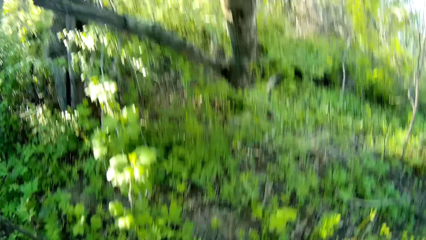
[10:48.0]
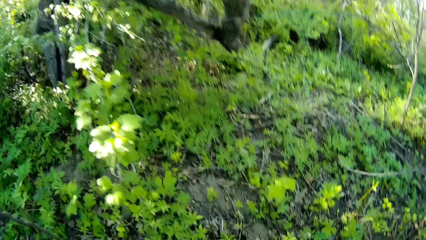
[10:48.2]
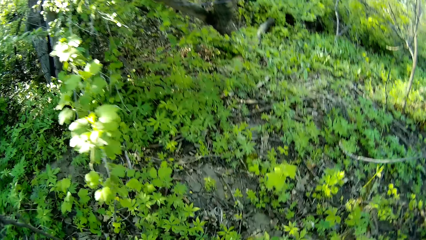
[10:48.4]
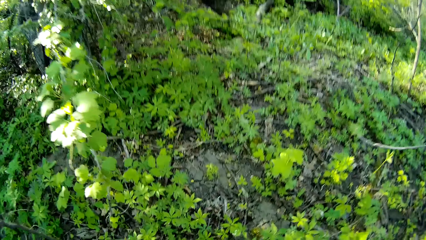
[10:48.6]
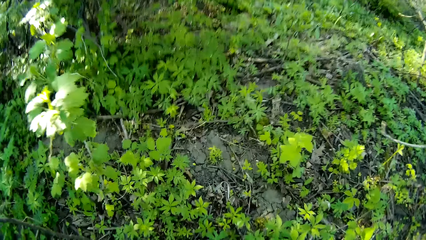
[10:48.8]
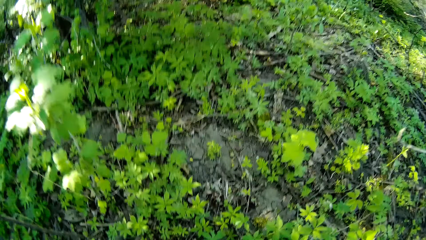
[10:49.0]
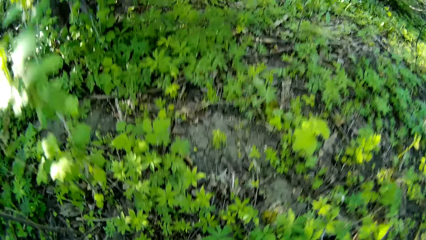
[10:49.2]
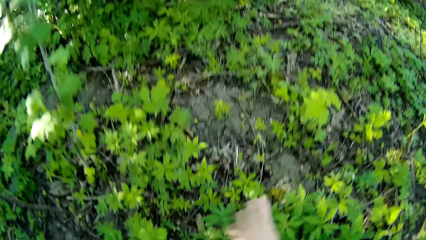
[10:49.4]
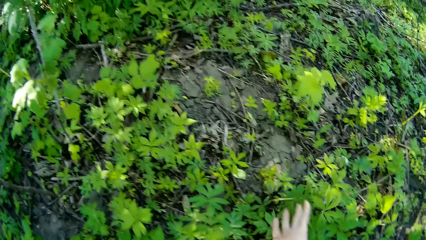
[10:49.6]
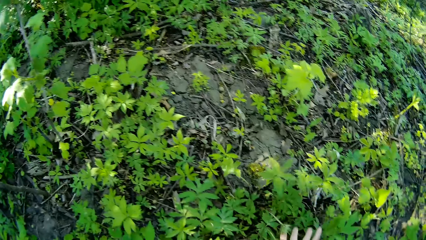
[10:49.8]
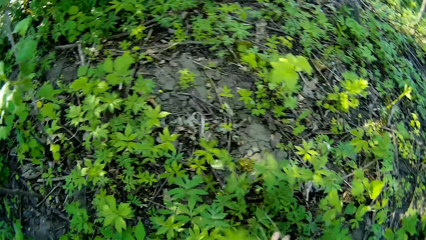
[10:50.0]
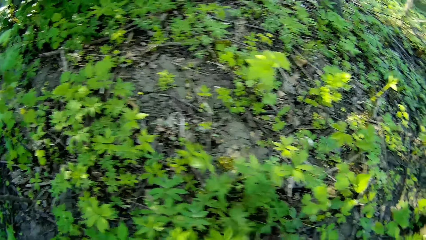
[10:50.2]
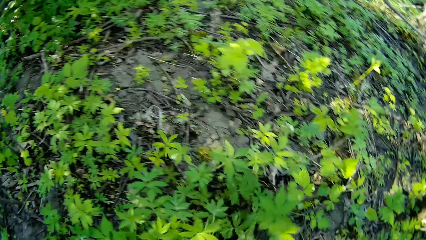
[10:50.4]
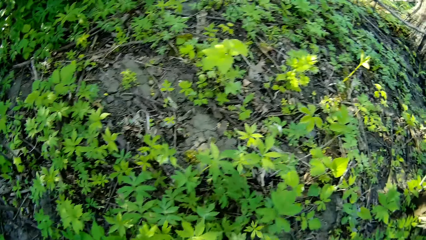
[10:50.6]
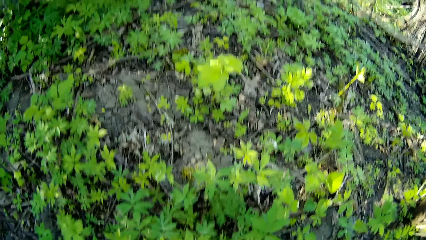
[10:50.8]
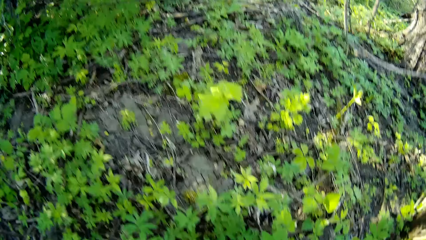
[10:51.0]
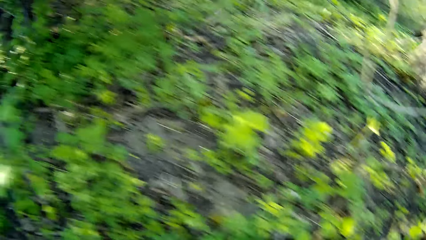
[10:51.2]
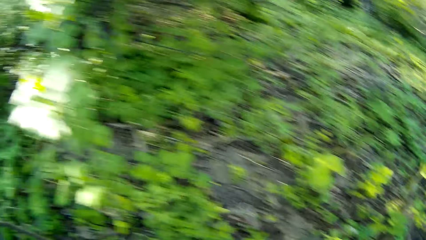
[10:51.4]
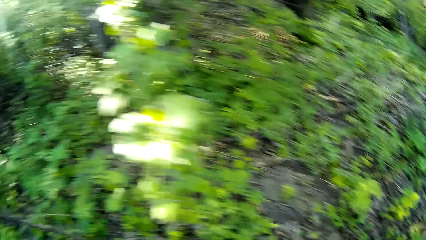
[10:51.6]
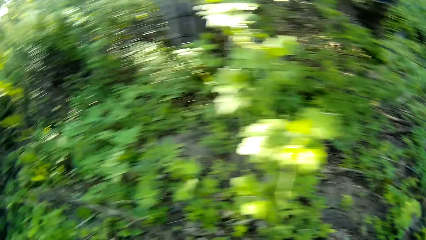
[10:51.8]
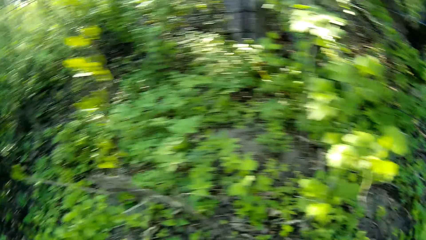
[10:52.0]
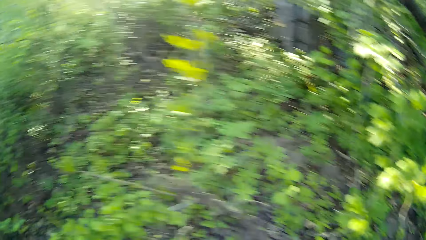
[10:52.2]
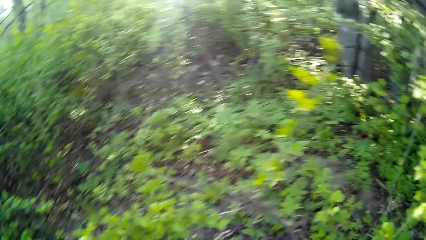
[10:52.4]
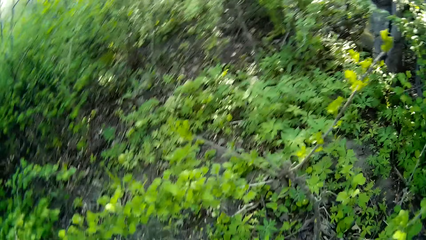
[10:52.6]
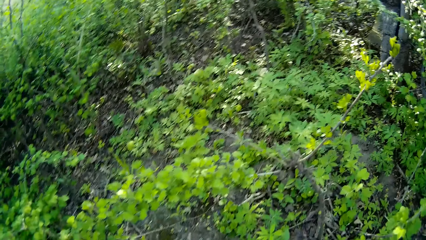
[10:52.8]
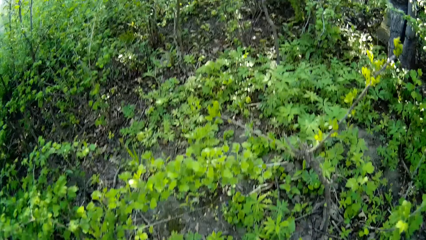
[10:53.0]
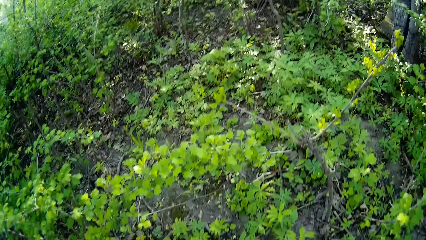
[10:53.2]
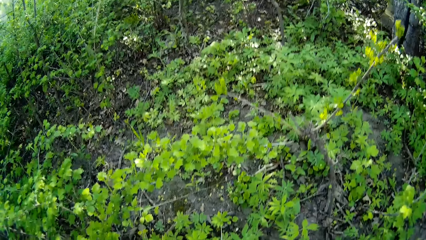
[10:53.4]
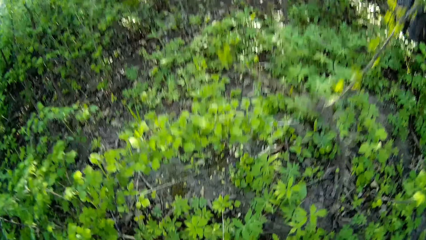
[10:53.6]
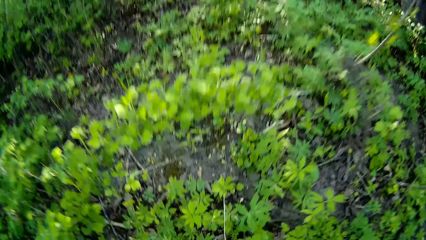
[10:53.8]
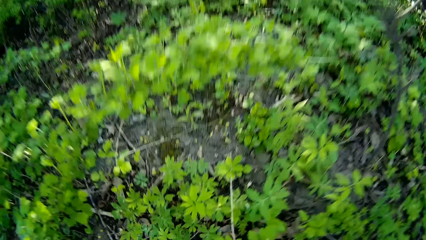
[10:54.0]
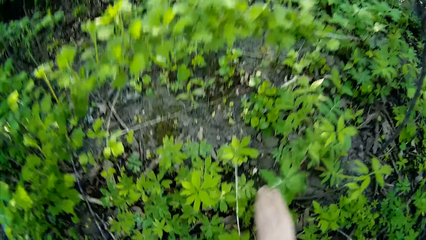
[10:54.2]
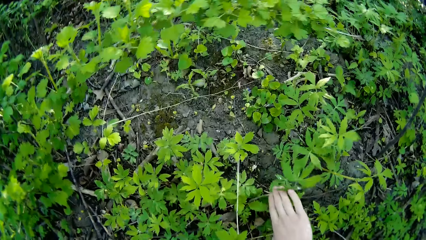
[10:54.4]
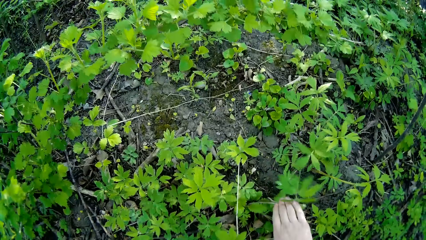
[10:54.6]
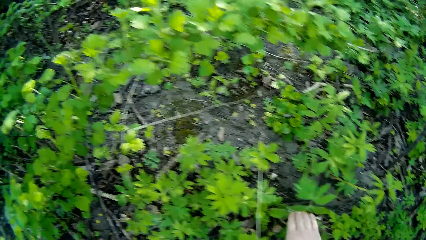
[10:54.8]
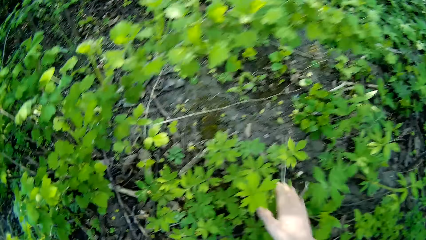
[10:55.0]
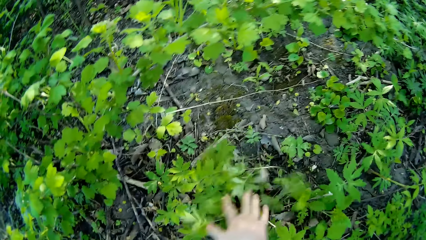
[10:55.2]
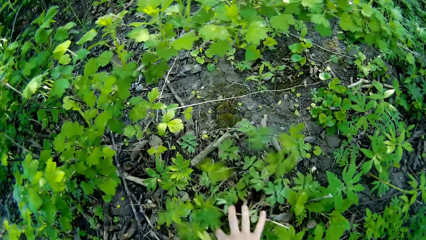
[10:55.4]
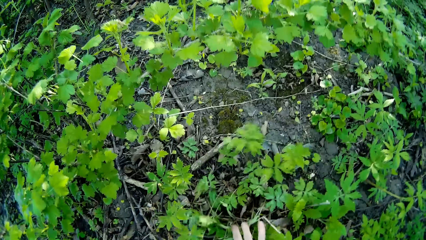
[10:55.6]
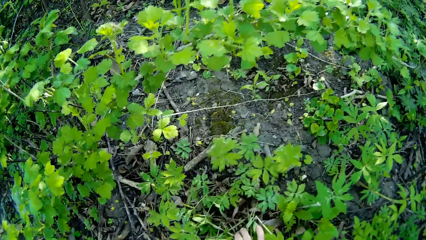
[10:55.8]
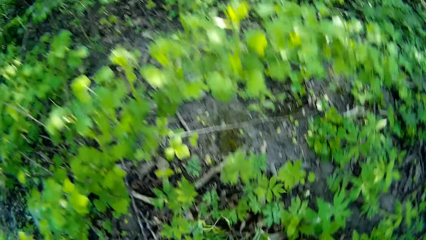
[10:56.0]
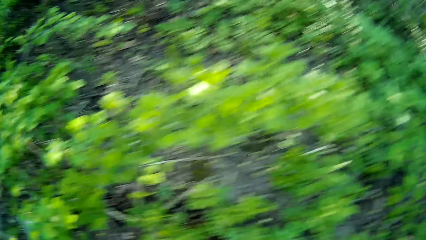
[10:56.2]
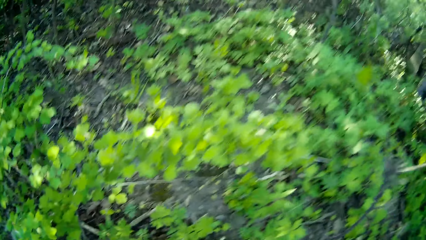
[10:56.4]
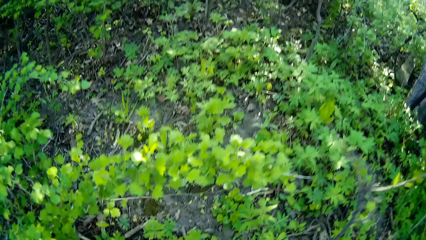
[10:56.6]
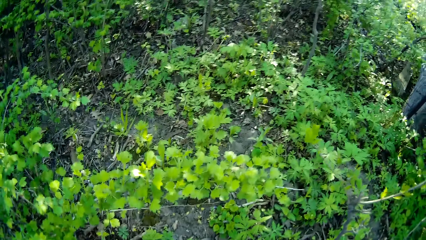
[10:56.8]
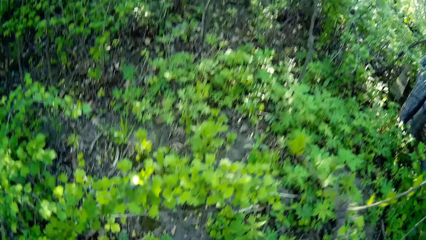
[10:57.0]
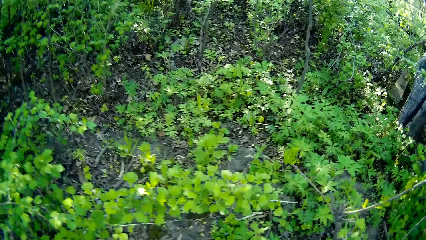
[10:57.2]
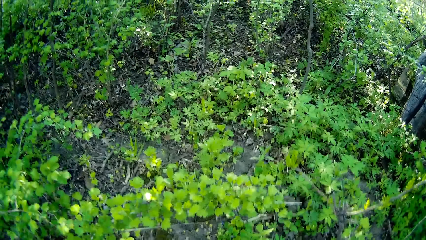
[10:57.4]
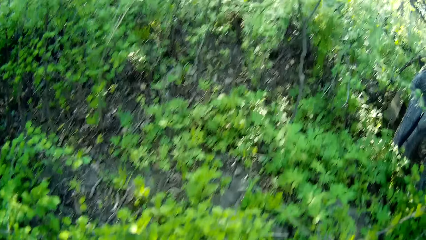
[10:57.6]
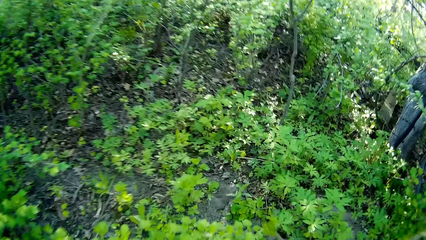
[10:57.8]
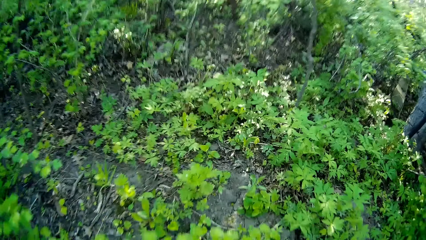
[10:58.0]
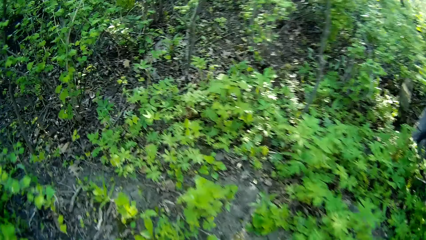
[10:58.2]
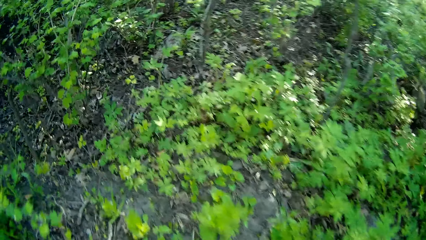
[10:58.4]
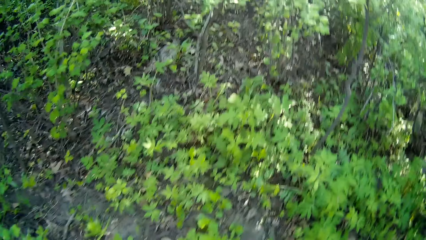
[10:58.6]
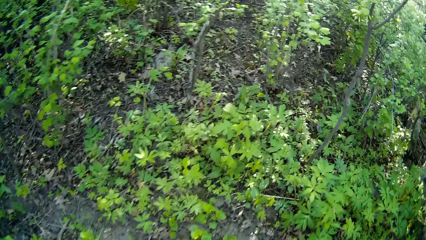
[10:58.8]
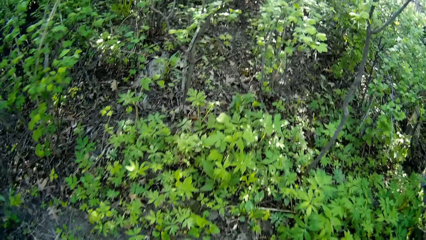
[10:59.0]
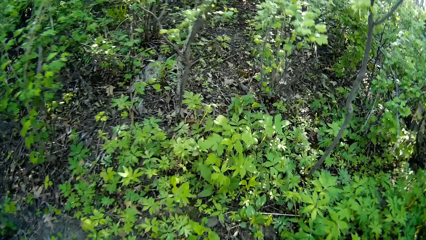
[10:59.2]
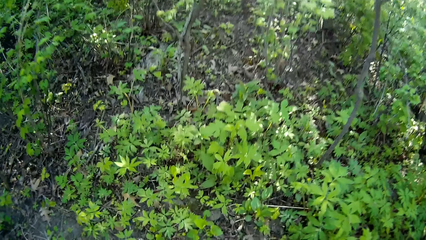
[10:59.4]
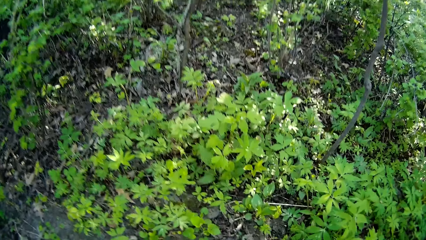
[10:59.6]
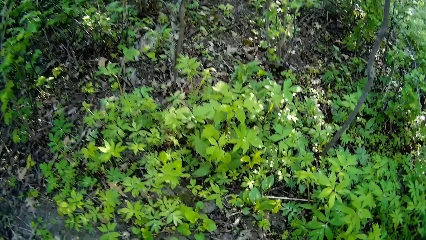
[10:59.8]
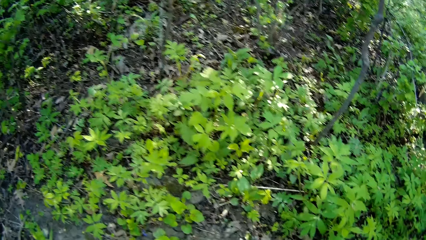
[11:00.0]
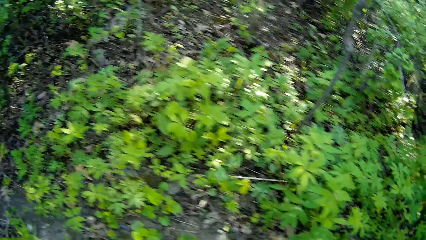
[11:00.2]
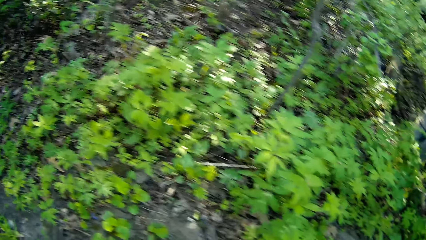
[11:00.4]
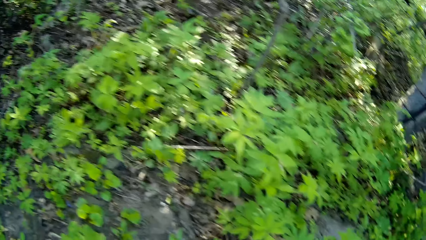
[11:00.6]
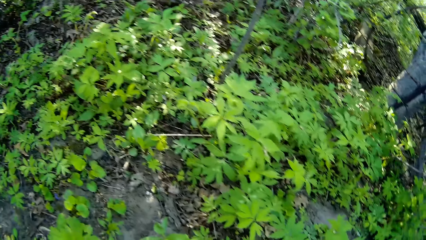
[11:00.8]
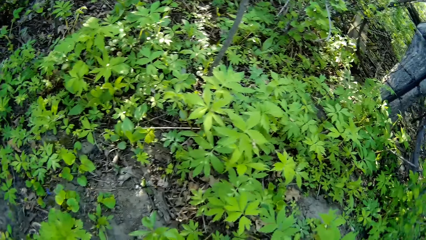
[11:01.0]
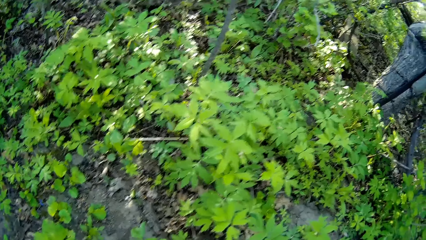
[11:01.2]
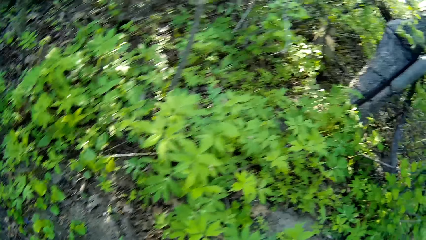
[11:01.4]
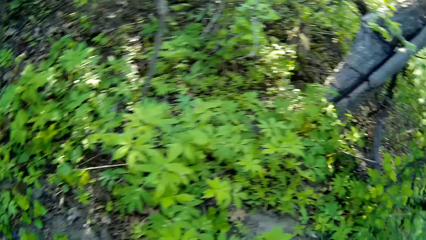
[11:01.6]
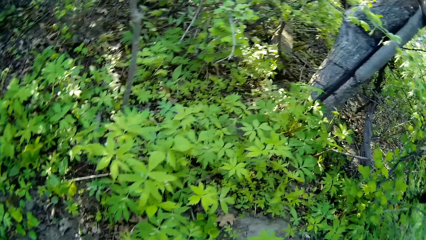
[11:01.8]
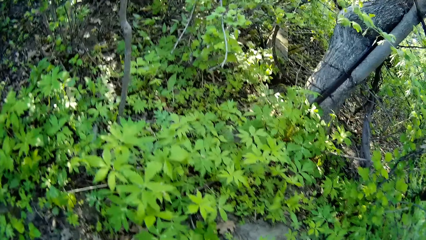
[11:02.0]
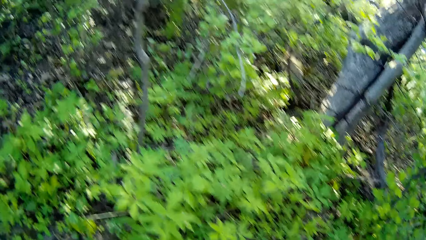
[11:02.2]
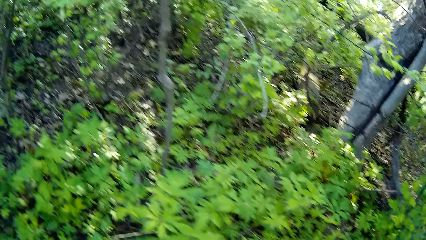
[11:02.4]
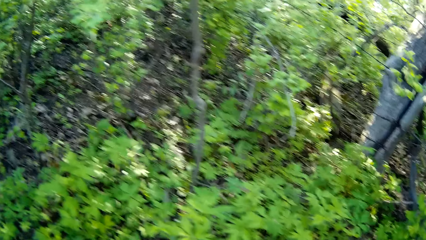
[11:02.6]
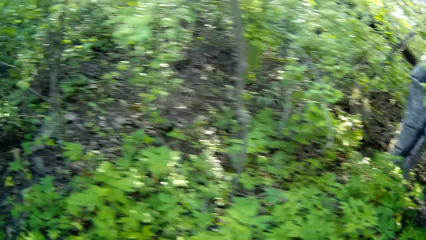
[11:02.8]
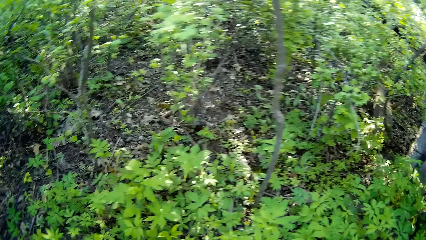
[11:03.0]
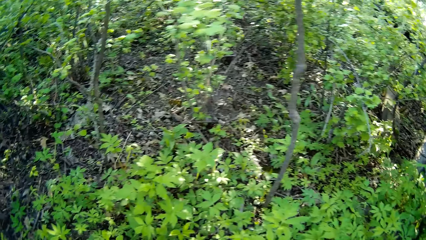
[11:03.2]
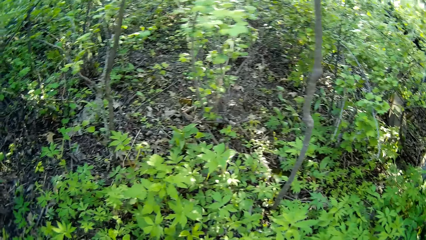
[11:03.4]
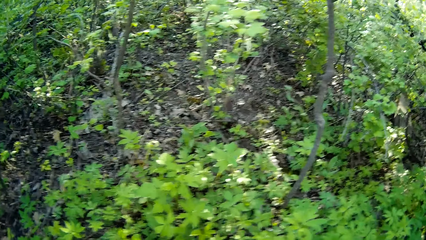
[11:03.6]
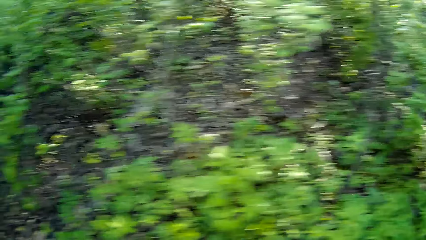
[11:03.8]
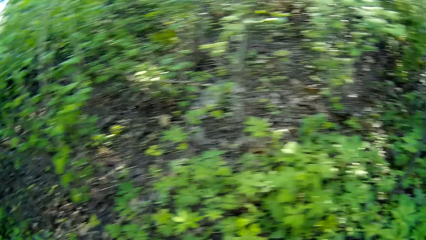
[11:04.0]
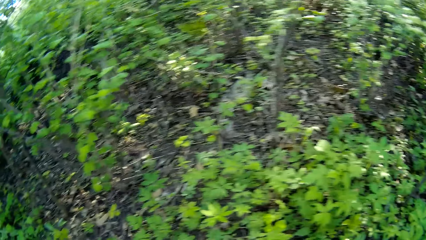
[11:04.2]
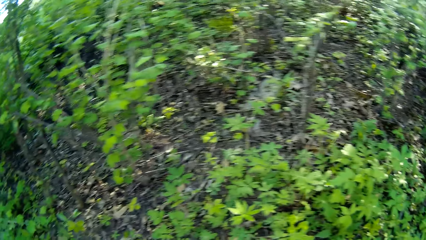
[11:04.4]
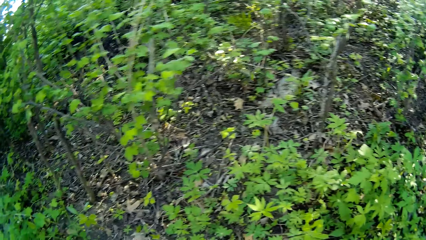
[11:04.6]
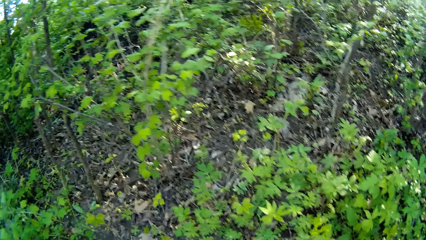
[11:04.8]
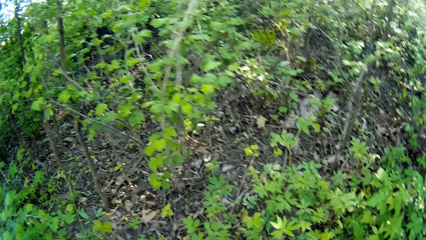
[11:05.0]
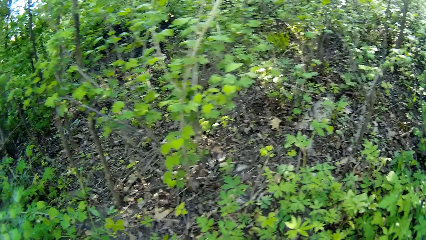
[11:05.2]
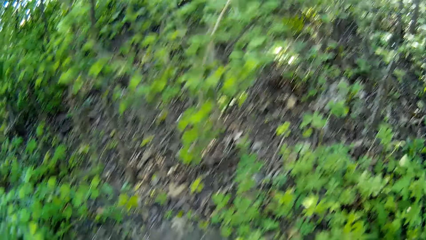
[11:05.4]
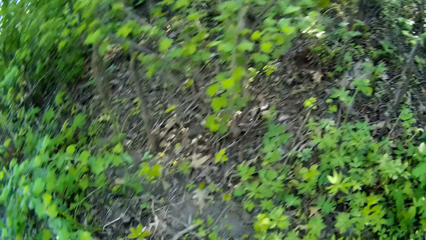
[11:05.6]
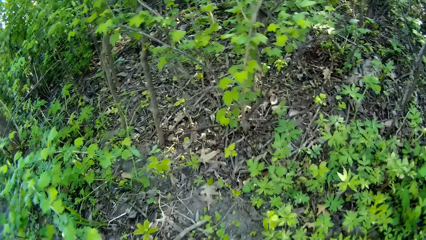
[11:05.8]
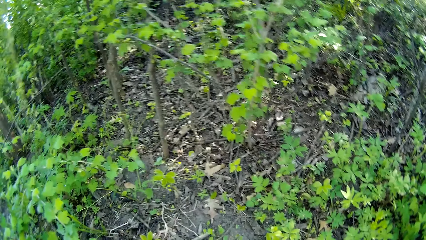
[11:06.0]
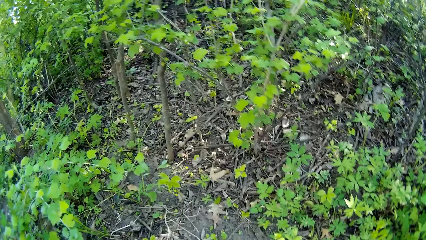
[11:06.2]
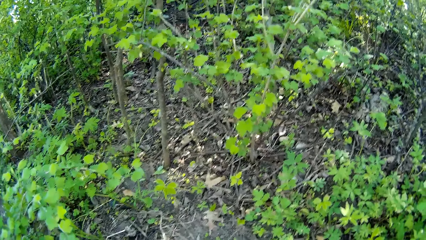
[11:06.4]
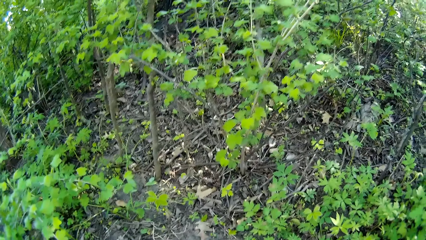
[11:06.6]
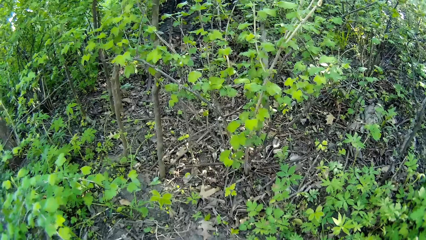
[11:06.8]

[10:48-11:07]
The camera wearer holds the plant. She touches some plants with her right hand. She looks around. She touches some plants on the ground with her right hand. She holds the plant. She walks around and looks at the plants.
